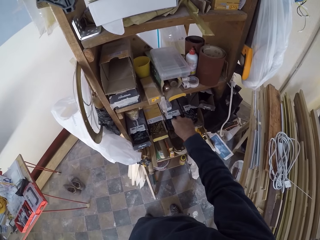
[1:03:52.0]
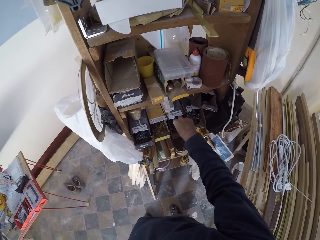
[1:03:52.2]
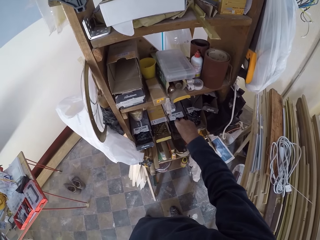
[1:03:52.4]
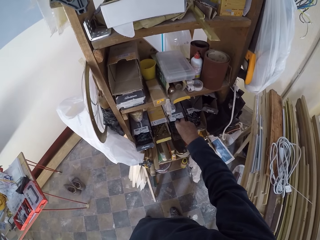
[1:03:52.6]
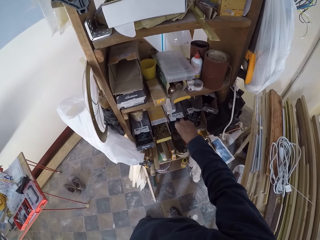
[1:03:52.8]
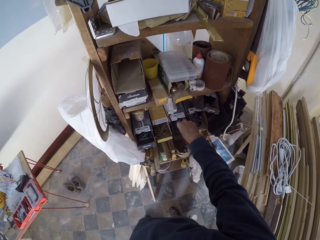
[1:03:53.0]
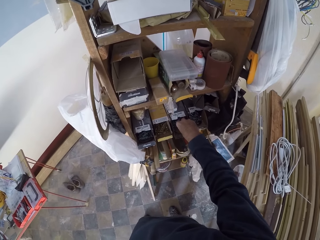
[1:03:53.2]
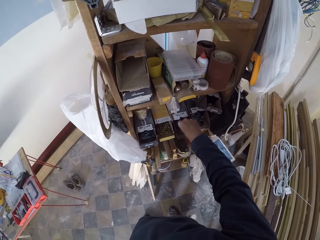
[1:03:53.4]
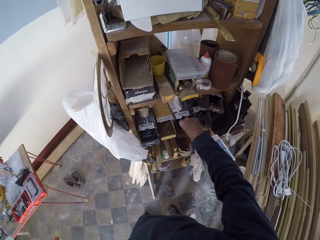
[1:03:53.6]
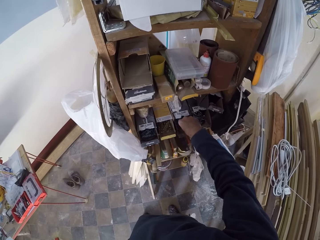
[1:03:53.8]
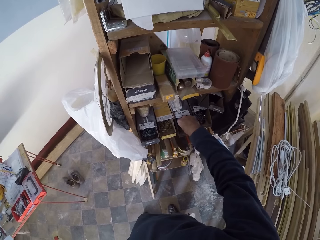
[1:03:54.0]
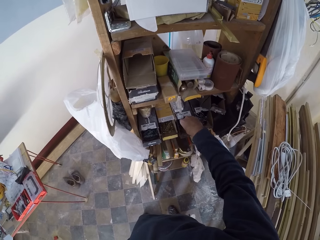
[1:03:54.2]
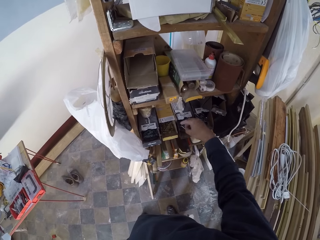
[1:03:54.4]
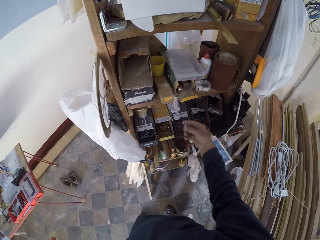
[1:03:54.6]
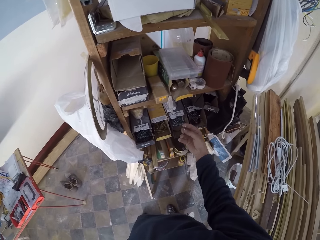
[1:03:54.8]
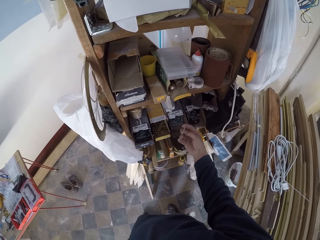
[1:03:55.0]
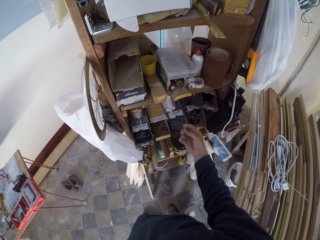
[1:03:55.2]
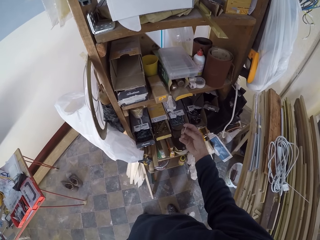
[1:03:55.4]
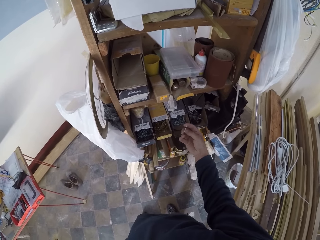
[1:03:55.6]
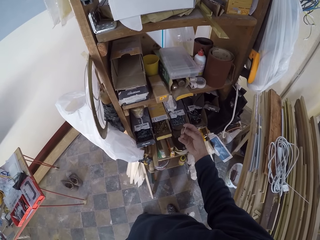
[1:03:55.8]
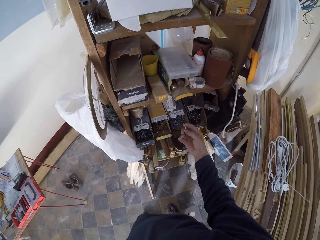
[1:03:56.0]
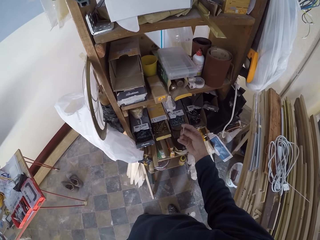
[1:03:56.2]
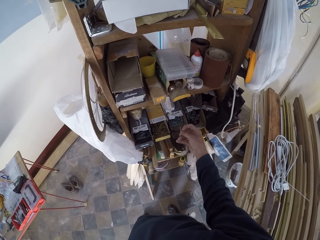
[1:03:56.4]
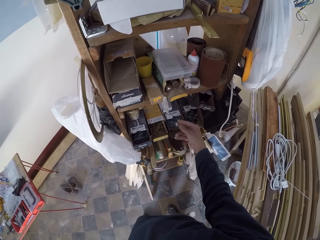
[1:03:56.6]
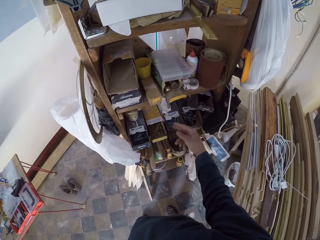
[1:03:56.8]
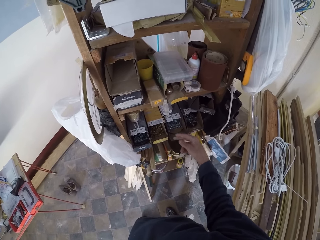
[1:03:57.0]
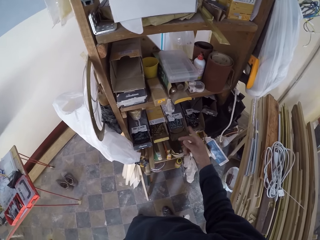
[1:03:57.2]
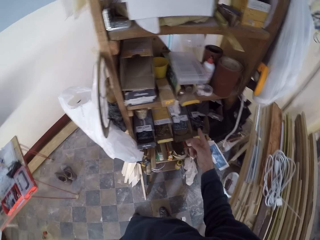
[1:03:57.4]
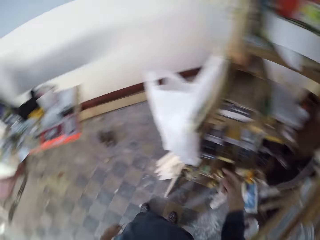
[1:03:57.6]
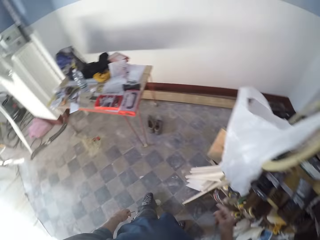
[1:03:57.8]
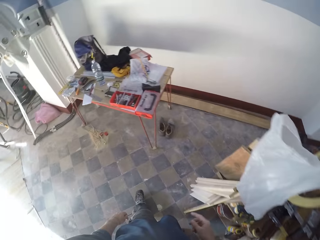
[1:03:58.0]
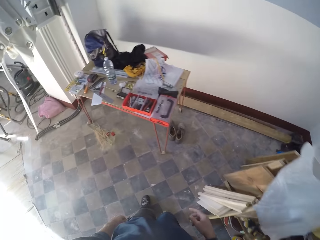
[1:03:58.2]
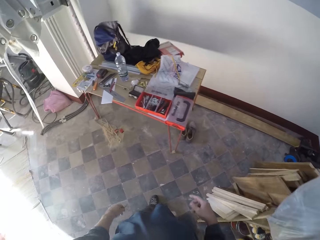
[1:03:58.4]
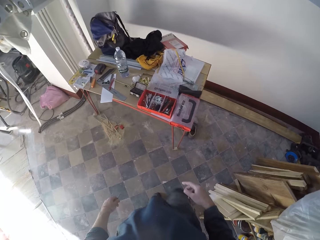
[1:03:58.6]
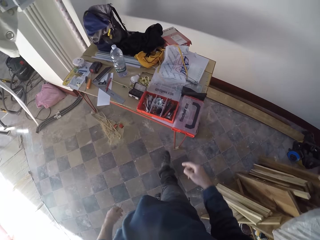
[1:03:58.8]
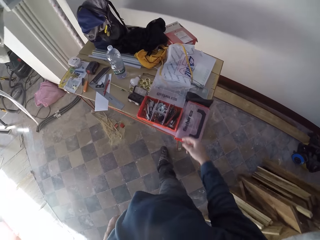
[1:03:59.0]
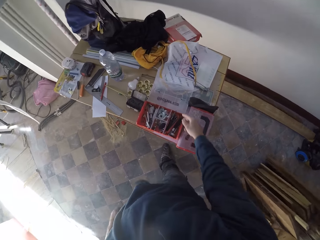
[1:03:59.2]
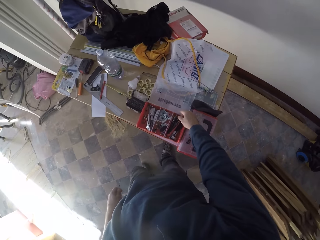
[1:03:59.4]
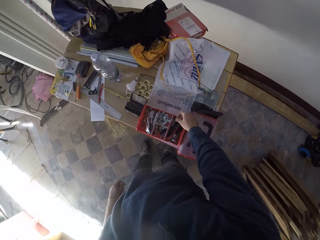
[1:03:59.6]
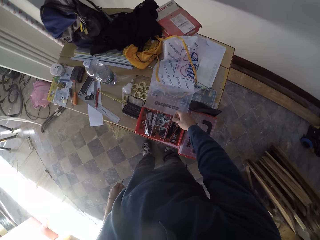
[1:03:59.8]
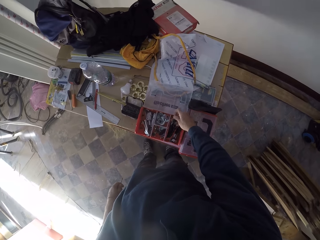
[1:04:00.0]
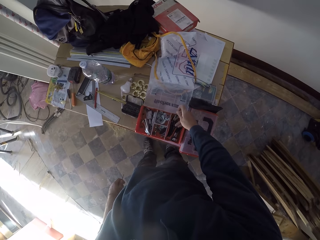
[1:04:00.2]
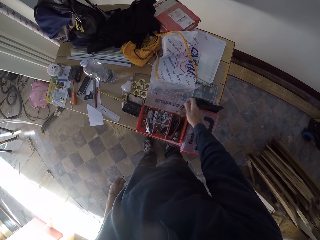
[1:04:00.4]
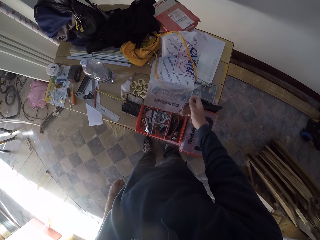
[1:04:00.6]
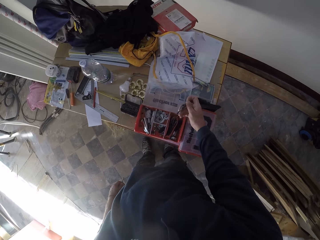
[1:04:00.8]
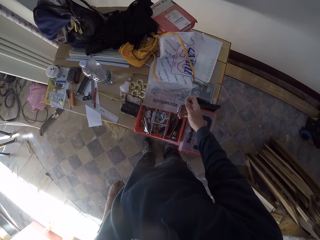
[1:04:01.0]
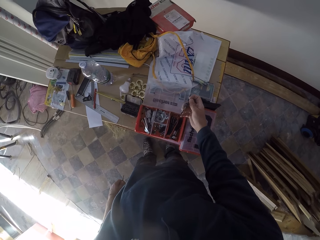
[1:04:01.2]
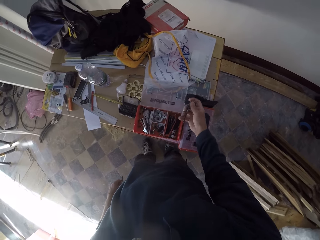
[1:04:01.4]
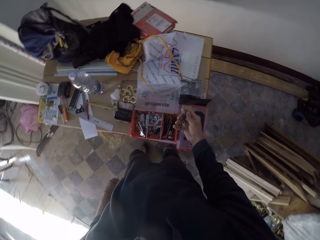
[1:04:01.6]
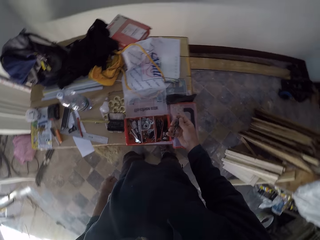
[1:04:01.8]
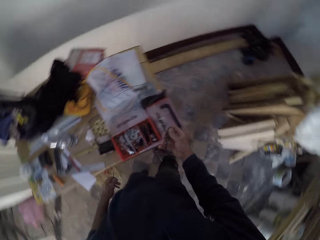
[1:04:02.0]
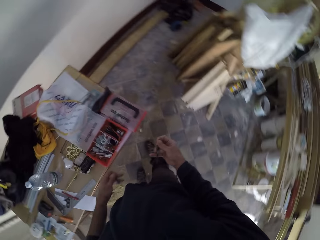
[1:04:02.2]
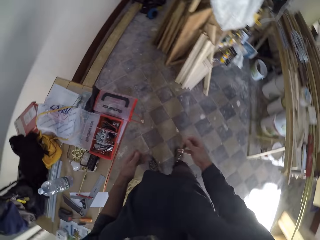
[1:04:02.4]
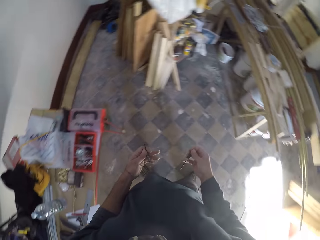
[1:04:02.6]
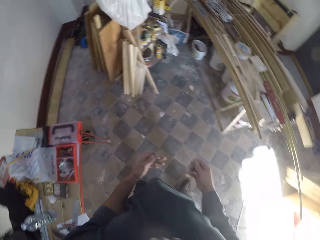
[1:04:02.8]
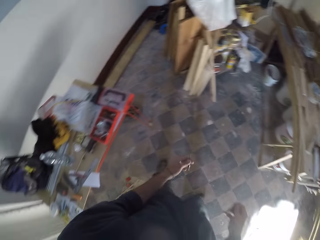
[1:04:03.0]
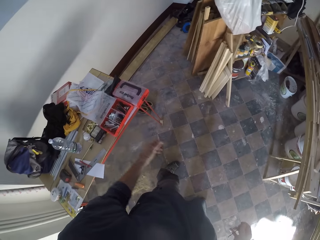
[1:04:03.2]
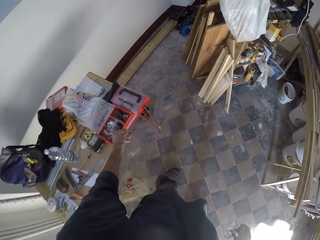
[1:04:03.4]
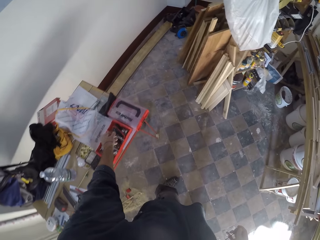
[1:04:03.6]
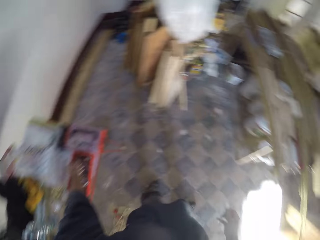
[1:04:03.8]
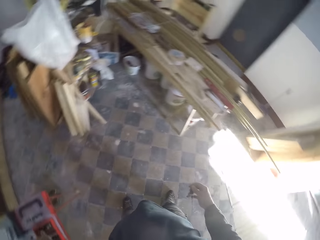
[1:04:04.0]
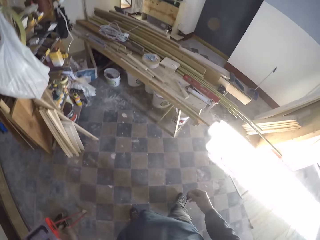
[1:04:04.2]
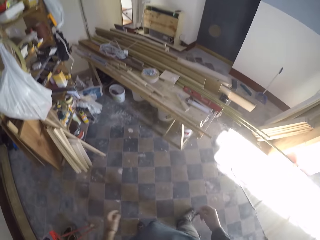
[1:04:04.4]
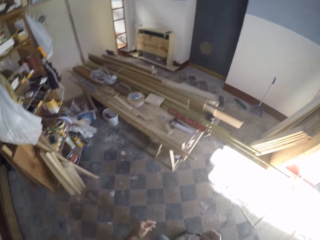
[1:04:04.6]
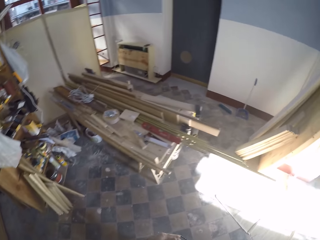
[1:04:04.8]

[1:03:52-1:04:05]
The camera wearer drops the nail in the box with his right hand. He picks the nail from the box with his right hand. He looks at the nail. He drops the nail in the box with his right hand. He walks along the table. He picks a drill bit from the box with his right hand.

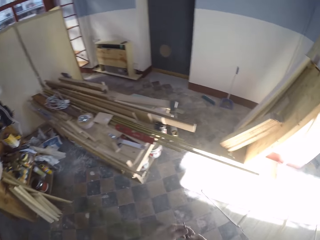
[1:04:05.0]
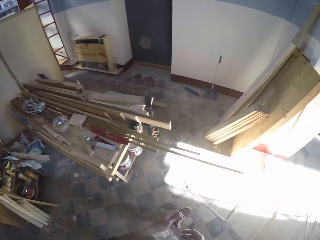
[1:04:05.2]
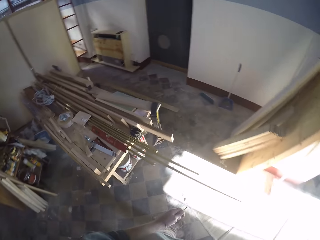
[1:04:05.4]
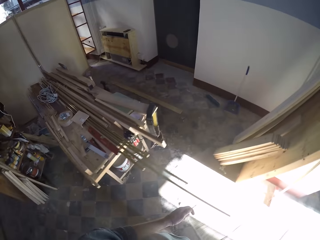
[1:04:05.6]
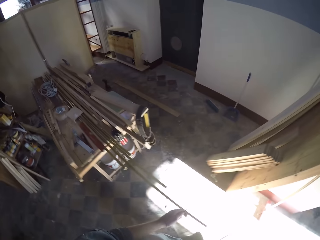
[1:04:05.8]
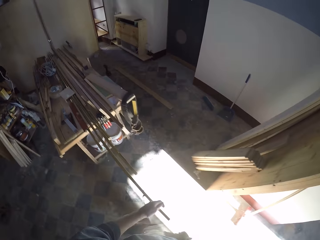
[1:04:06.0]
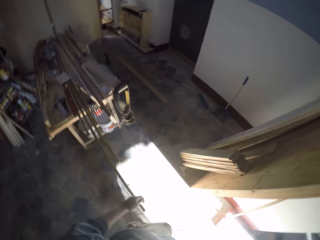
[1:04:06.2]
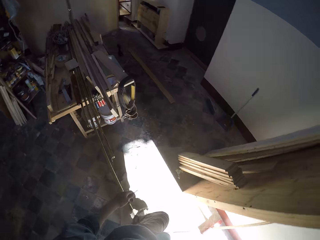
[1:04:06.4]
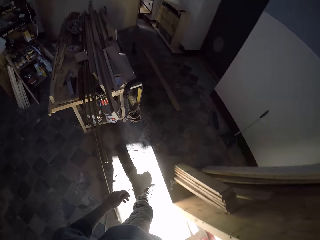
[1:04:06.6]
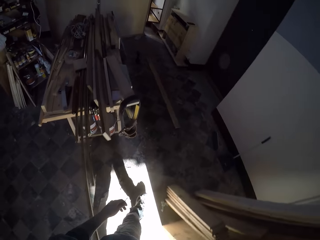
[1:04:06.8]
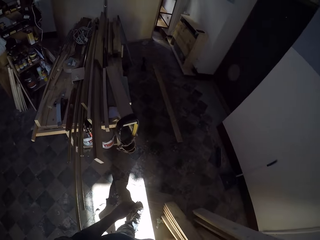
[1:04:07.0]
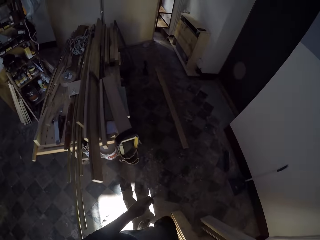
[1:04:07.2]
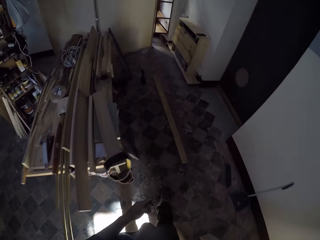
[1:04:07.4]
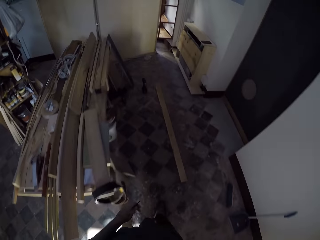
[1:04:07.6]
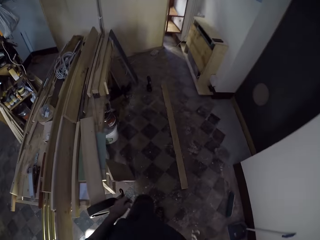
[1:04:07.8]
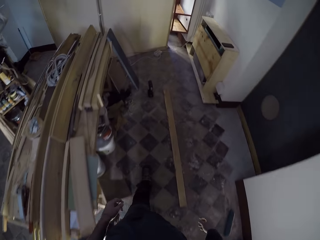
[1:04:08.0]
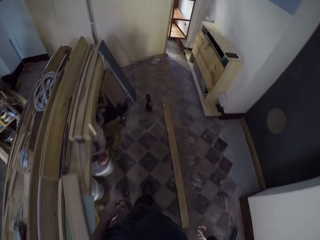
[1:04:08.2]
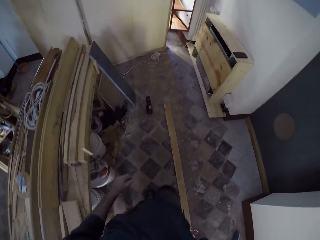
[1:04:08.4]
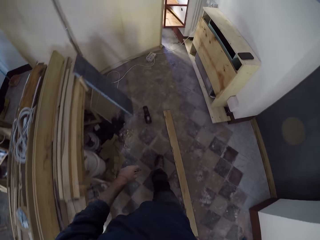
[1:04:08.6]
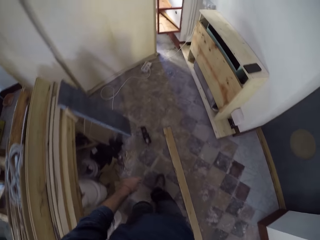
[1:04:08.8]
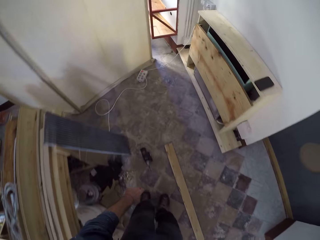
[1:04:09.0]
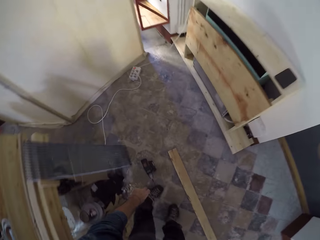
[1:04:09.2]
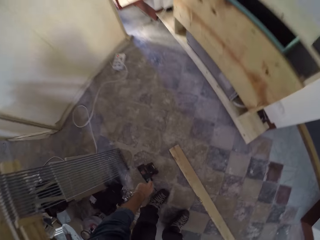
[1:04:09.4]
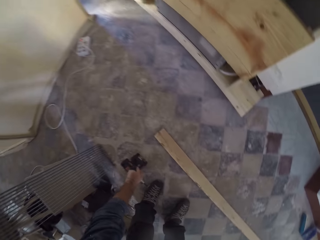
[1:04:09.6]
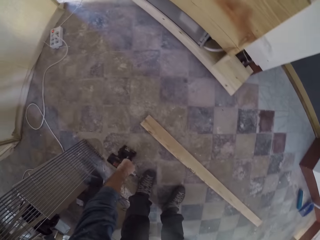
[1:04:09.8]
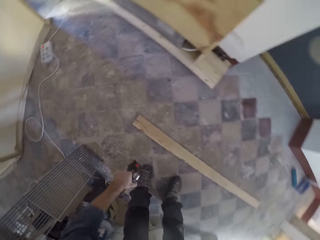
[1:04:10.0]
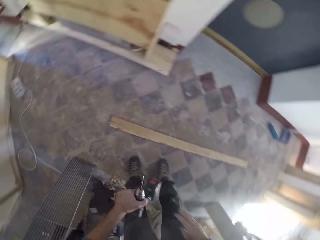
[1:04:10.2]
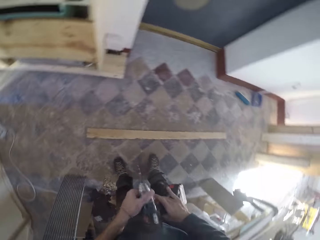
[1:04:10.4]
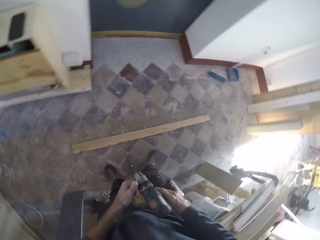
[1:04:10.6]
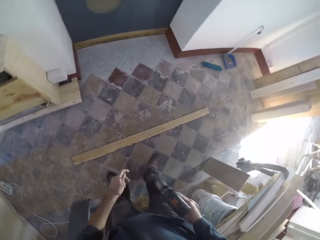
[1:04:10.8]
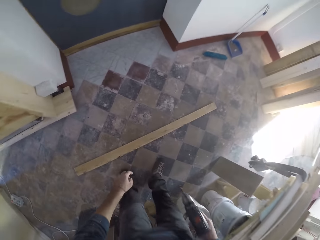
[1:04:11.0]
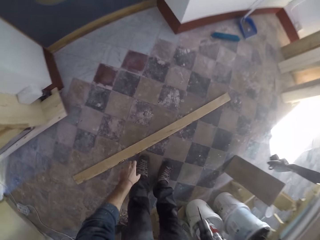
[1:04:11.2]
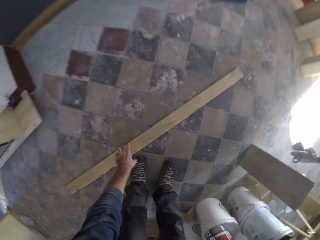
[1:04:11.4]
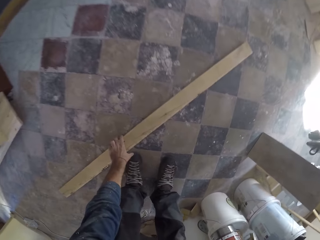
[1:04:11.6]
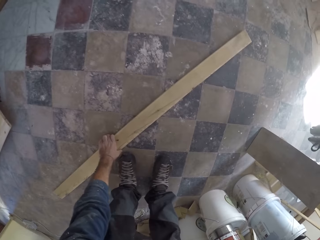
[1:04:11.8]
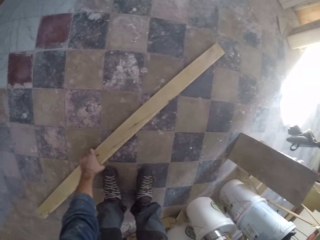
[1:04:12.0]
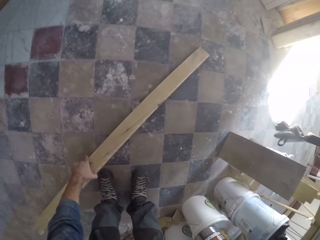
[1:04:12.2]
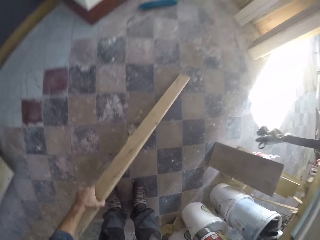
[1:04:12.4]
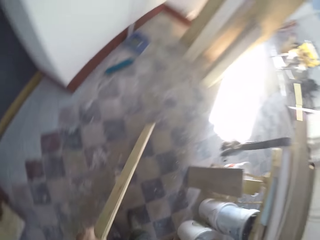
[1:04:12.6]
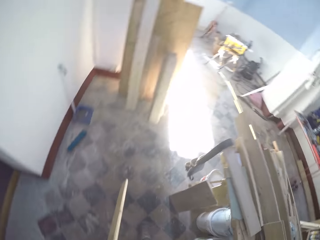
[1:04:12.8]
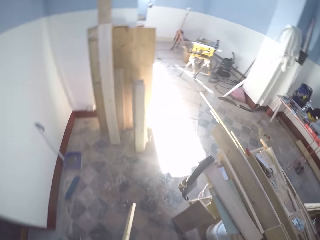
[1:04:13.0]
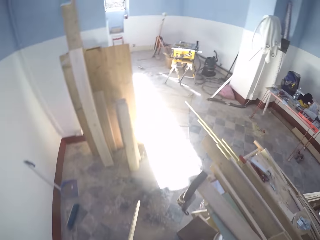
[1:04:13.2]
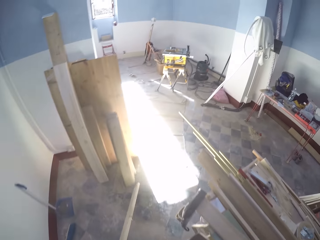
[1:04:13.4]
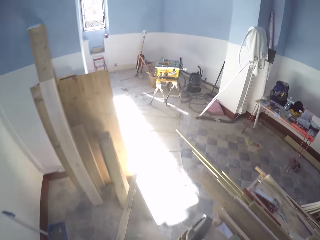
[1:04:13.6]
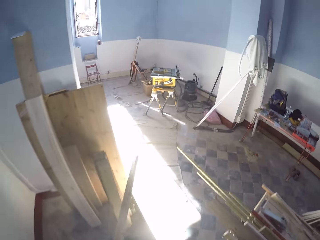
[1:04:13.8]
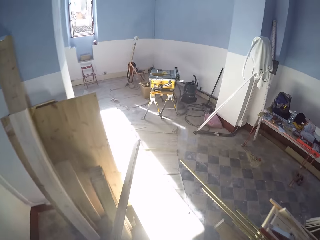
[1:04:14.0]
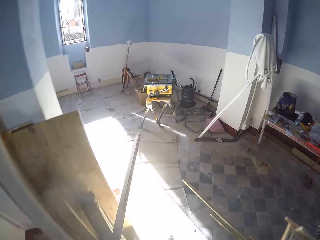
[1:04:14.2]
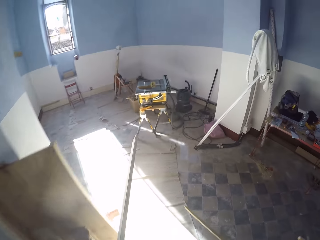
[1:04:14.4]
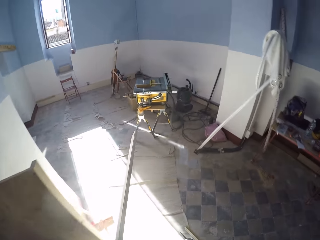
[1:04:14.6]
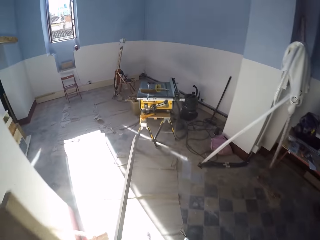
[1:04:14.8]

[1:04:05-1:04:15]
The camera wearer picks a drill from the ground with his left hand. He passes the drill from his left hand to his right hand. He picks a plank from the ground with his left hand.
